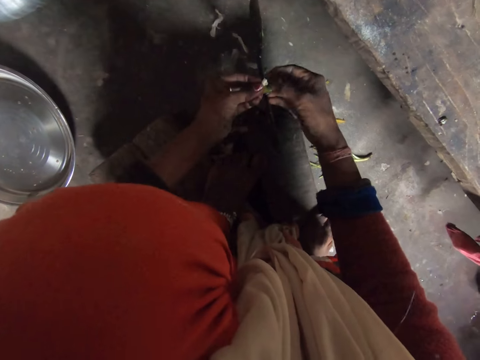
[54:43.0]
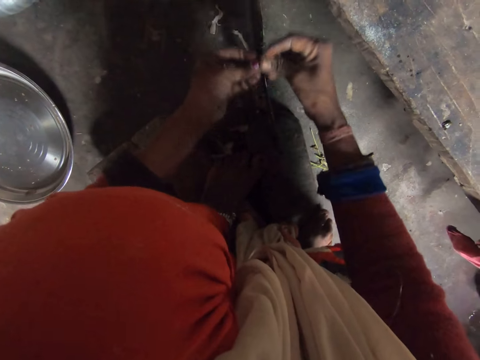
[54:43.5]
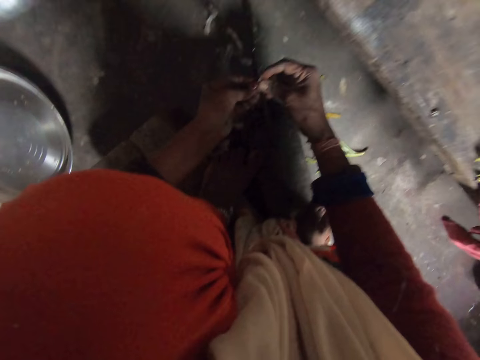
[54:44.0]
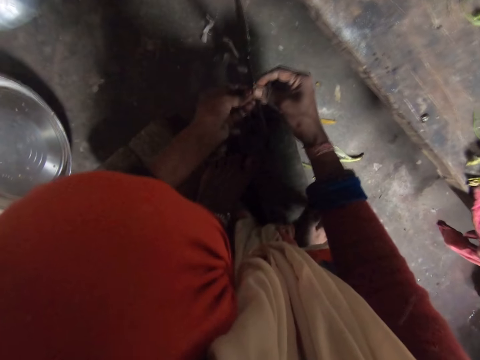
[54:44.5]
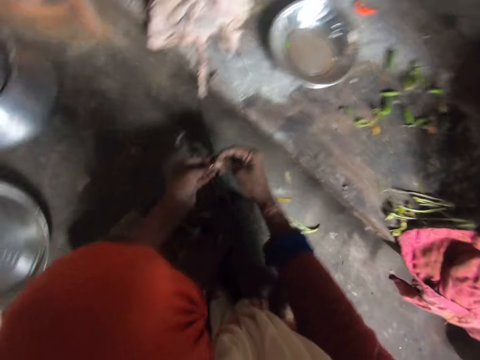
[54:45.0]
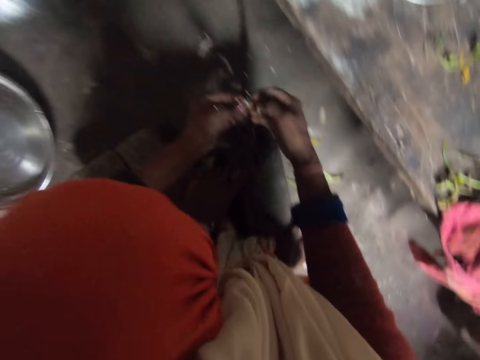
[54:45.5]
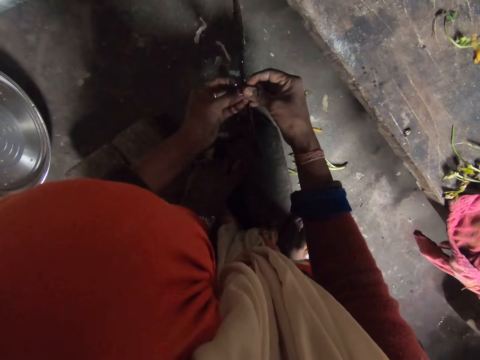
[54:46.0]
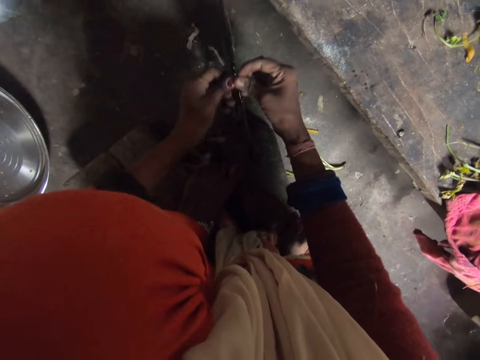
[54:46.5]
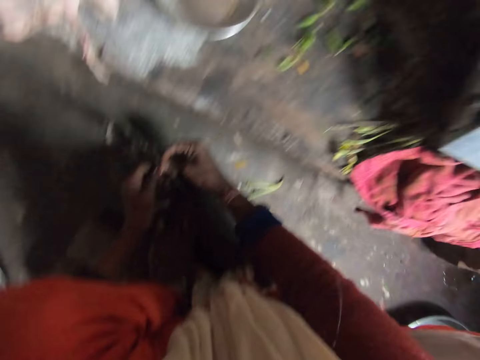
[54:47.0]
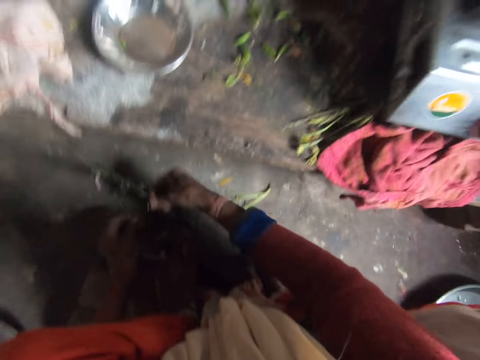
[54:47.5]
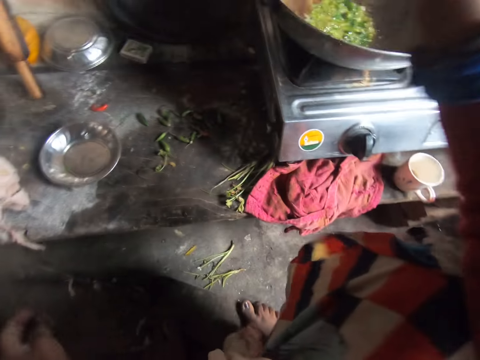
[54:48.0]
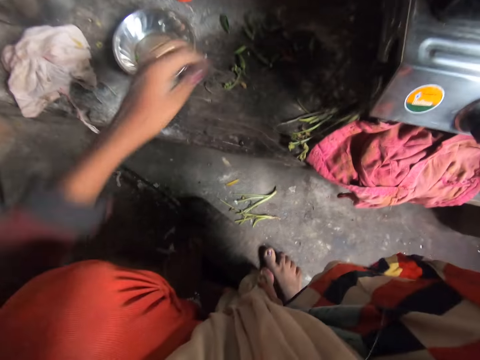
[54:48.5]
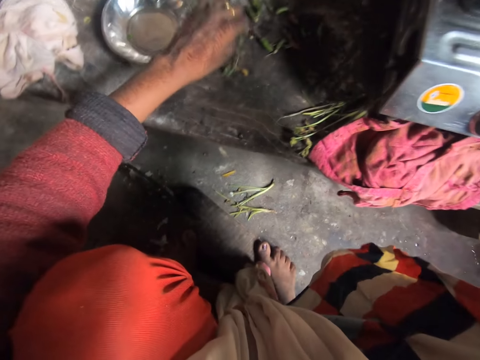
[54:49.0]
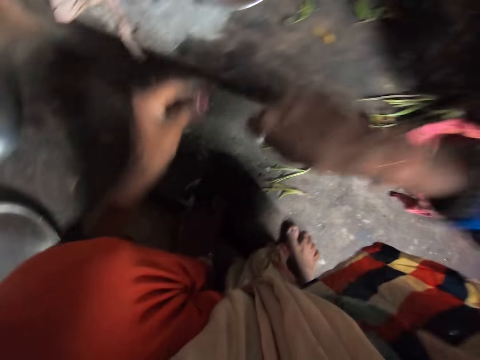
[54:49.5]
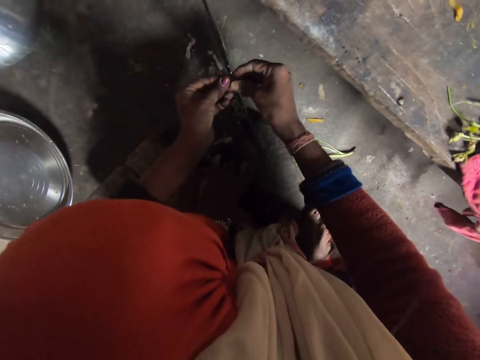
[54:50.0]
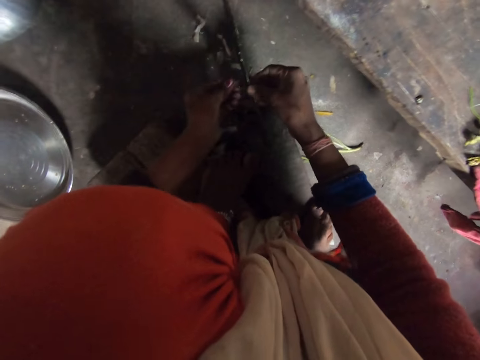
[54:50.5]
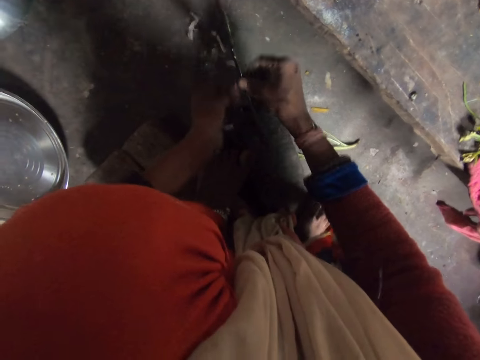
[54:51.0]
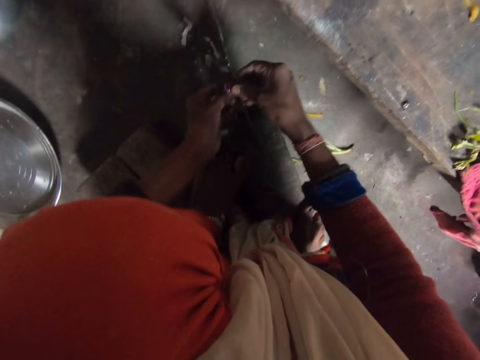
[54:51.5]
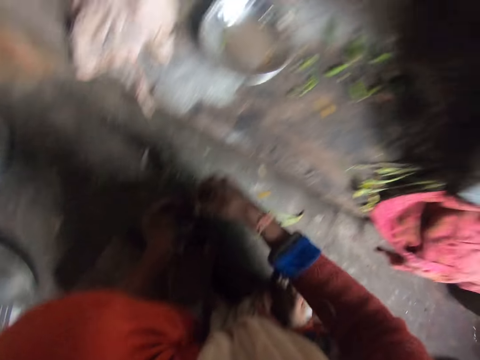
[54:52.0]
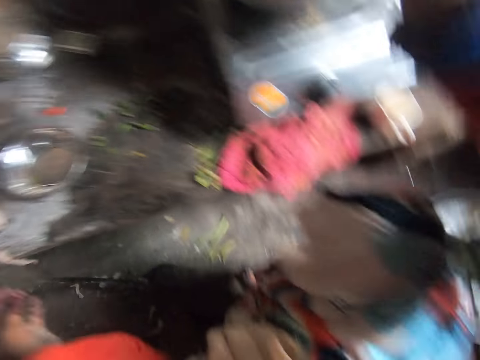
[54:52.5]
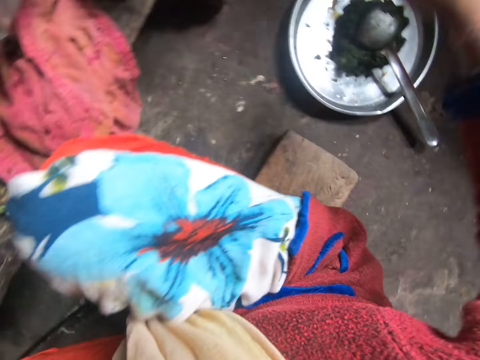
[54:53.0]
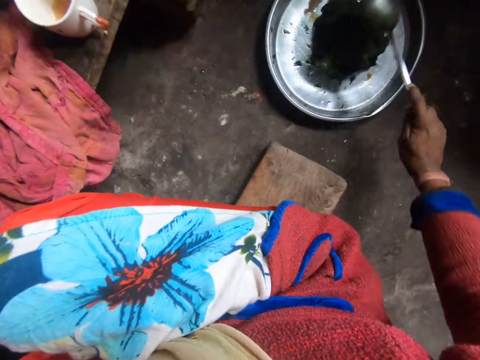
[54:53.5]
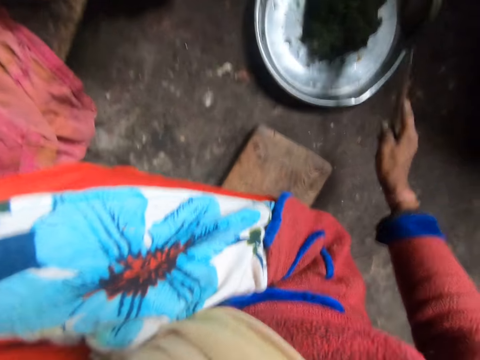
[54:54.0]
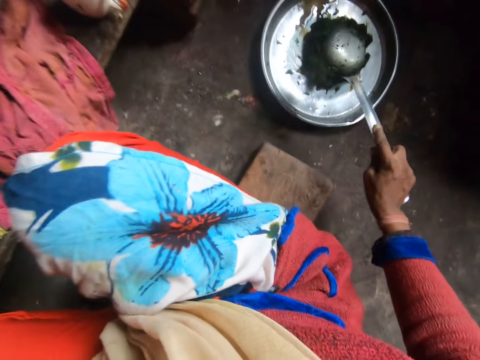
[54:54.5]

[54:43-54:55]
The camera wearer cuts the garlic with the knife. They cut the garlic with the knife again. They pour the garlic into the pot on the cooker. They put the pepper in a pan. They pick up a green chili pepper on the table. They cut the green chili pepper with the knife repeatedly. They put the green chili pepper into the pot on the cooker. They pick up a spoon on a tray. They shake the spoon.

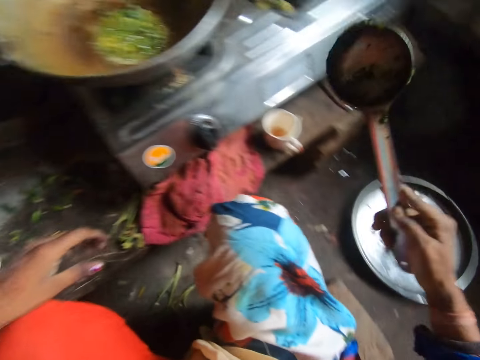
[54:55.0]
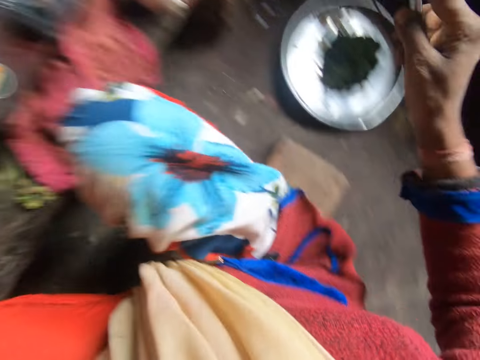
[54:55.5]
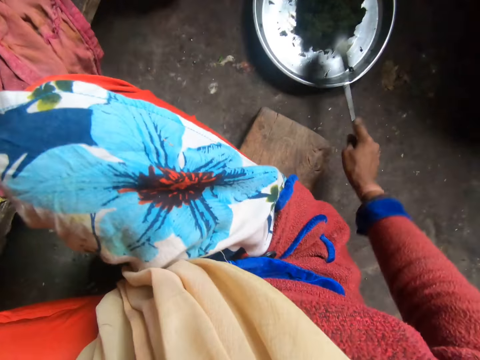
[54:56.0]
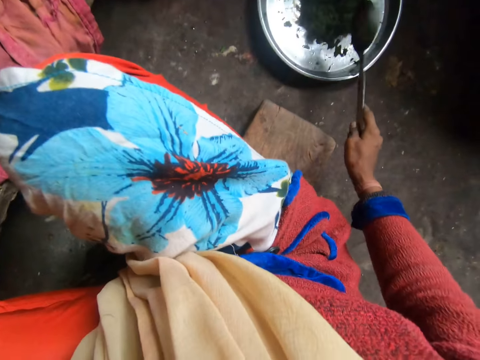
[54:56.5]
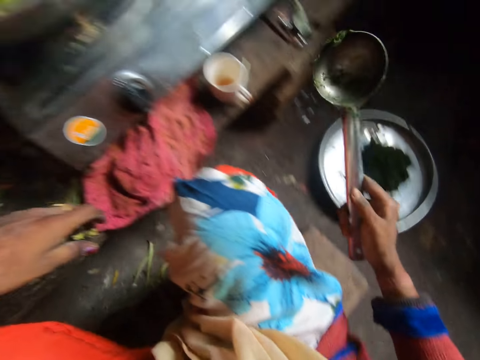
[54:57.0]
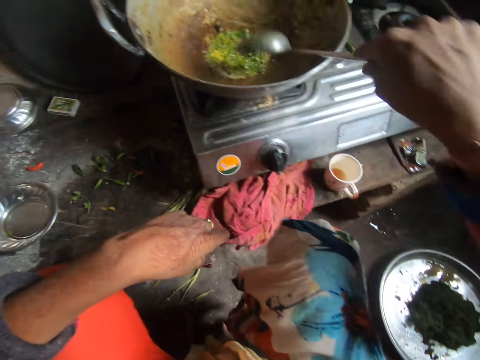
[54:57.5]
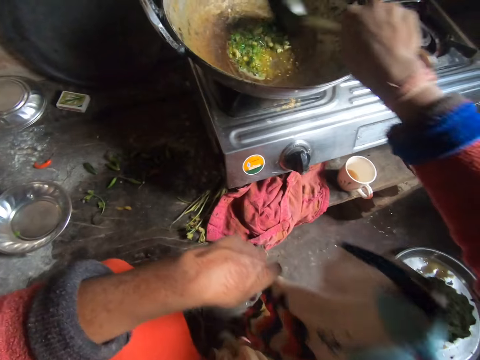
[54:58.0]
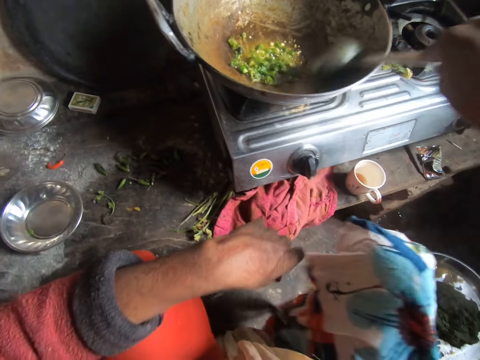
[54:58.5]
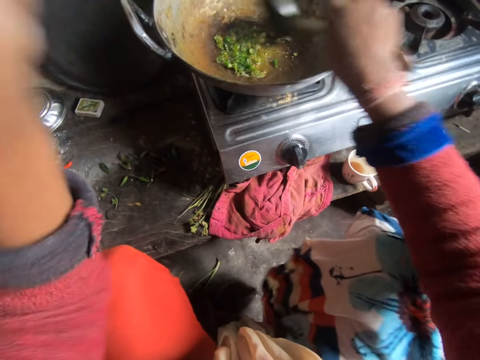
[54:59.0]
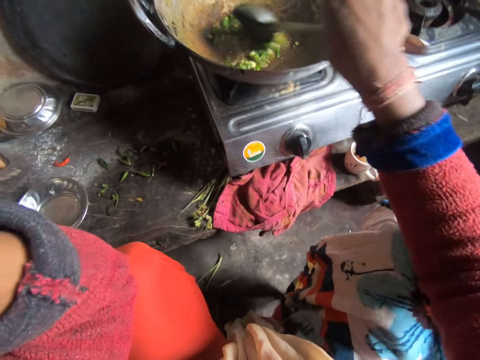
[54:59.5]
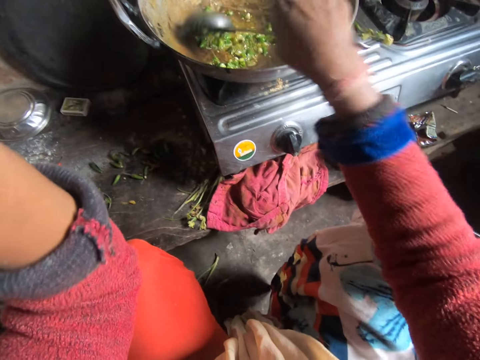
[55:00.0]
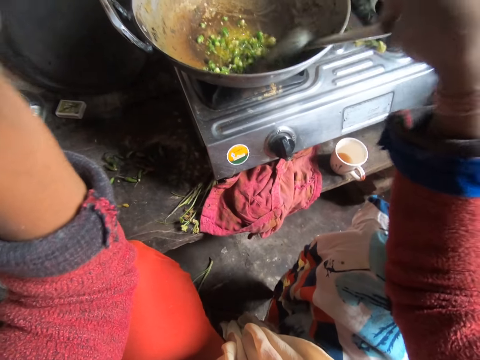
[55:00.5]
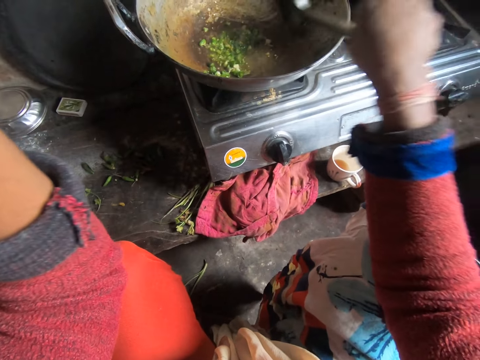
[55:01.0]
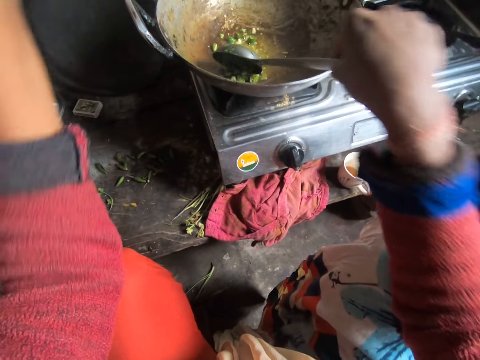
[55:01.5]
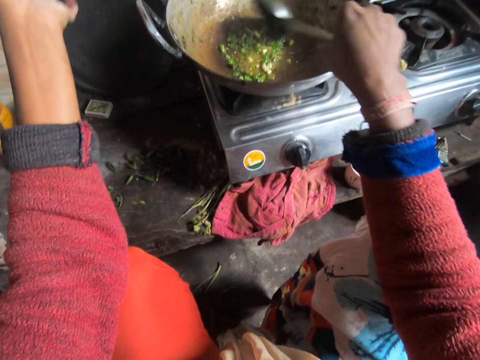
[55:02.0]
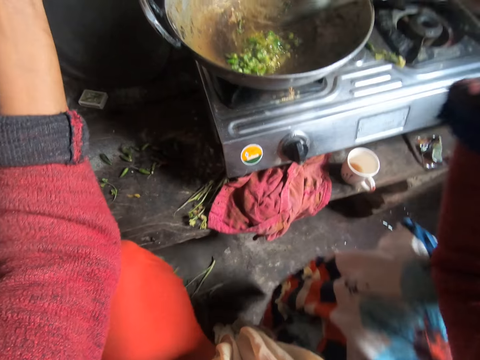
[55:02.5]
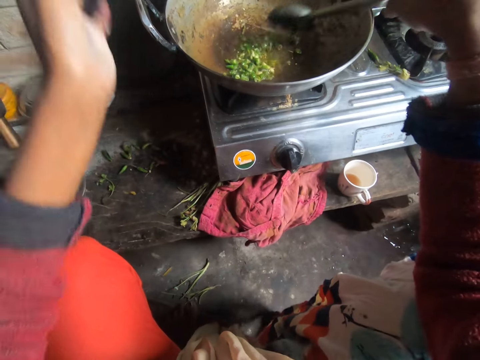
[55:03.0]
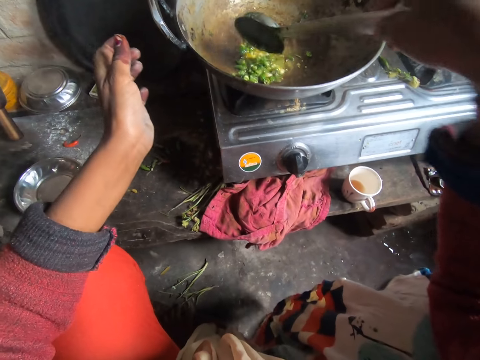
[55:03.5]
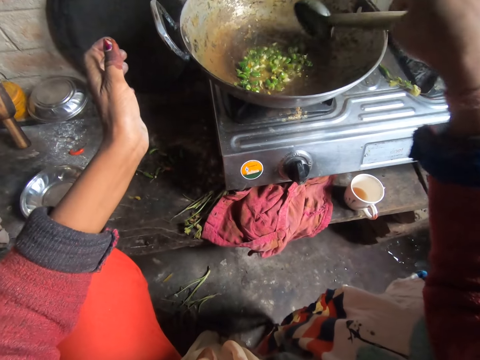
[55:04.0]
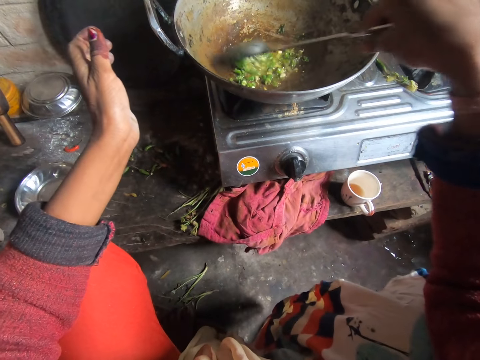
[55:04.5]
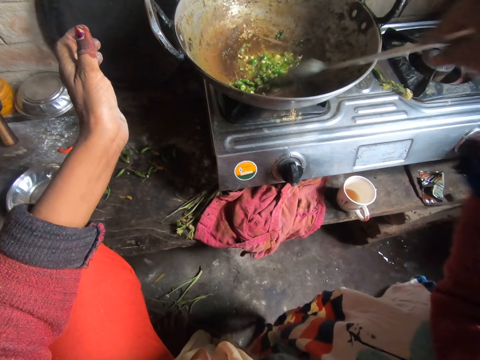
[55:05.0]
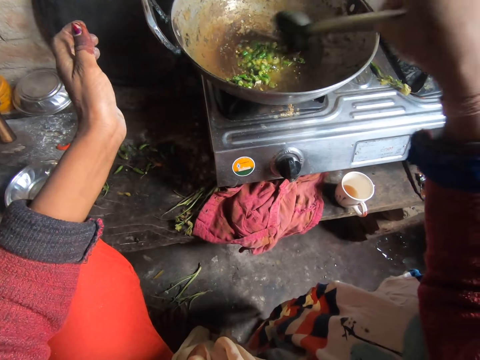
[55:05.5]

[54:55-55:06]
The camera wearer hits the spoon on the tray. They stare at the spoon. They stir-fry the chili pepper and the garlic in the pot with the spoon. They lift the left arm. They stir the pepper.

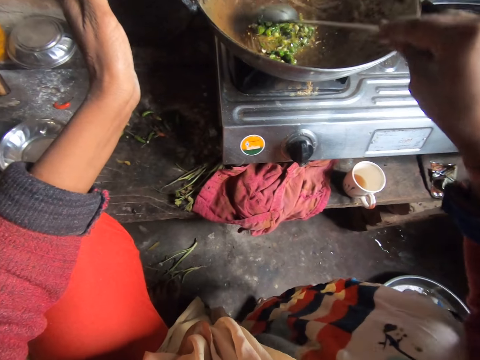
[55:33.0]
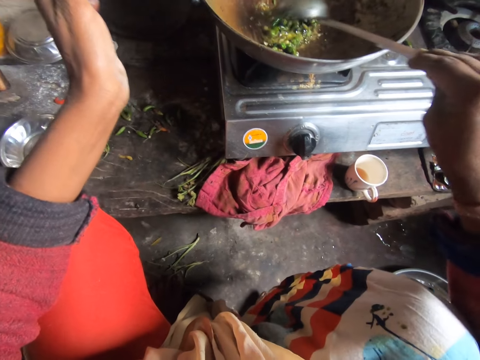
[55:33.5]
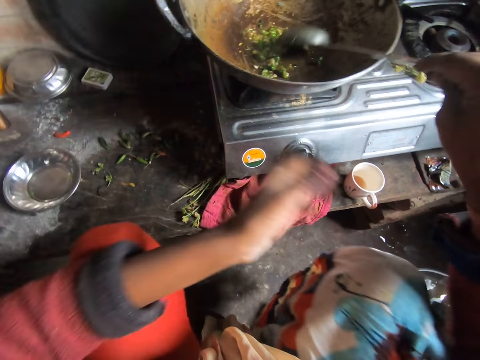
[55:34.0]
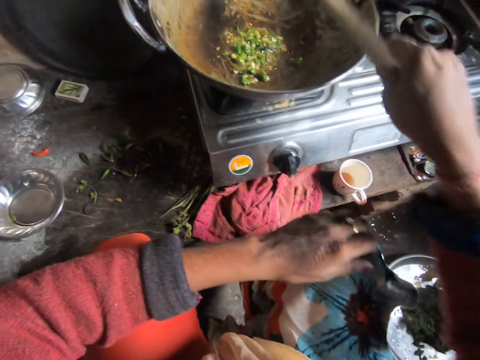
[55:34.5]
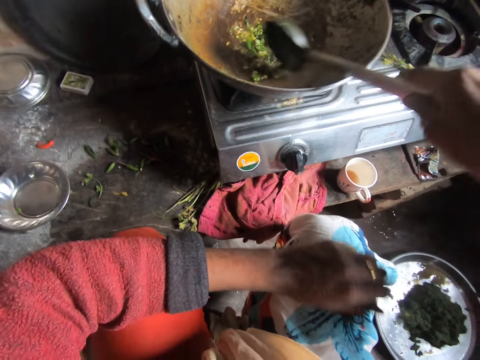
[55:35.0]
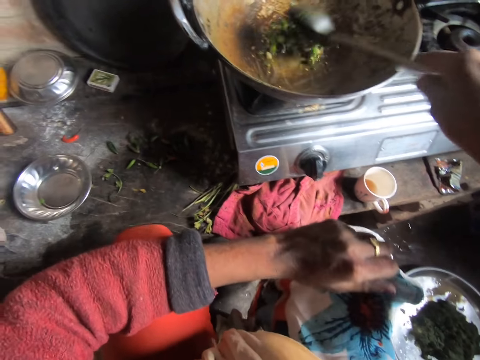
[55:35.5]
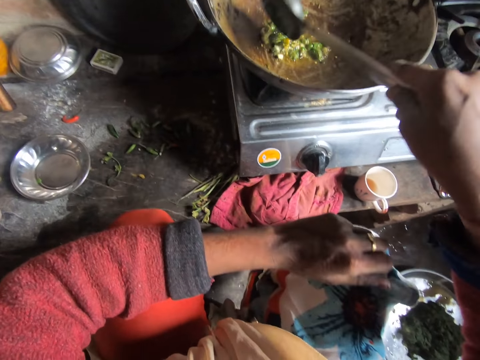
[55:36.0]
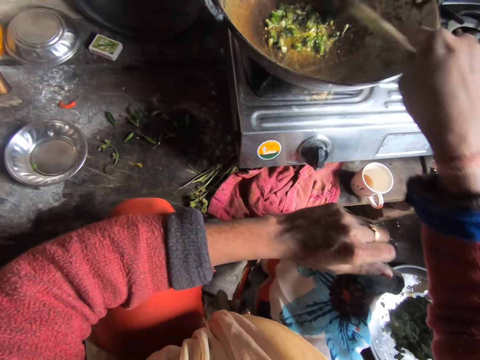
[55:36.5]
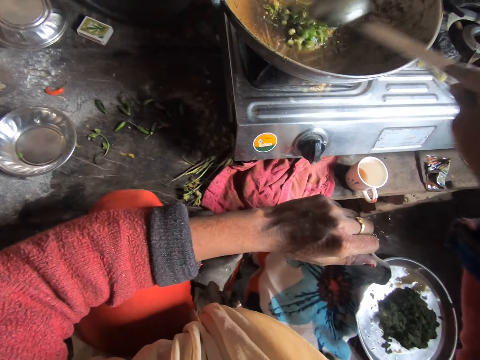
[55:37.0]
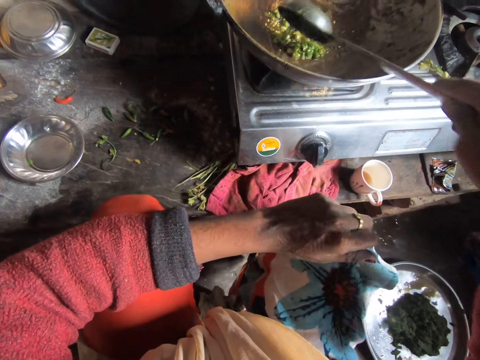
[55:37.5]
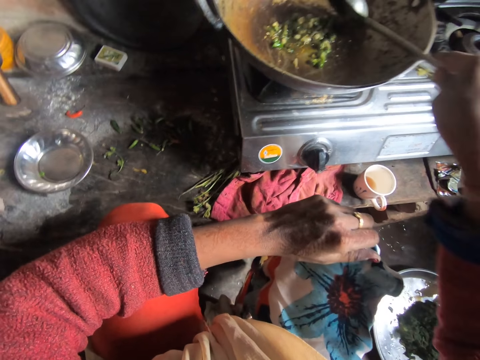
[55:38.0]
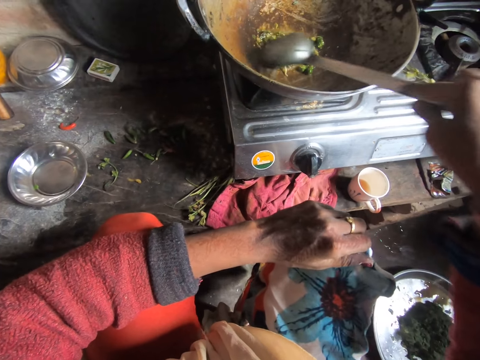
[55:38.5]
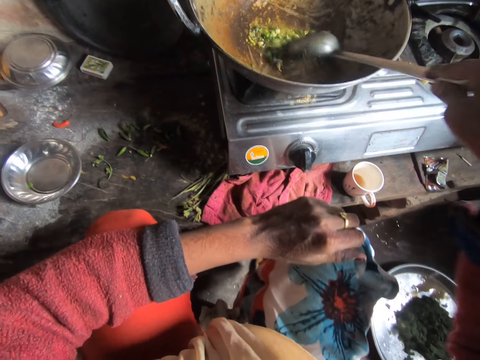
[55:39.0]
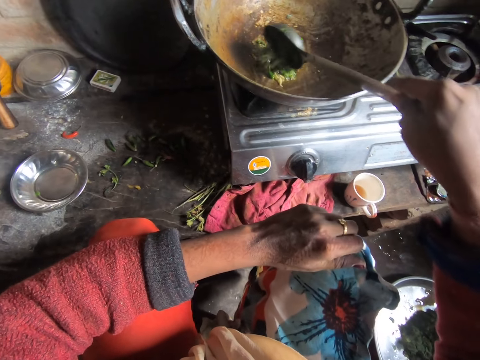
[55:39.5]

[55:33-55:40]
The camera wearer touches the knee. They stir the pepper.
